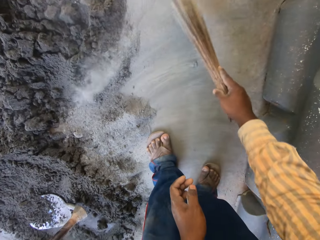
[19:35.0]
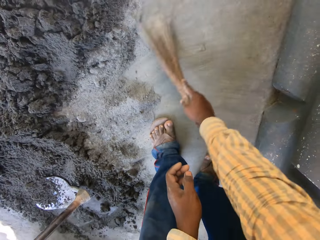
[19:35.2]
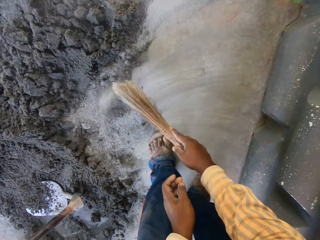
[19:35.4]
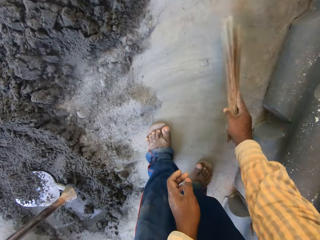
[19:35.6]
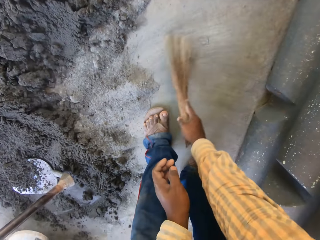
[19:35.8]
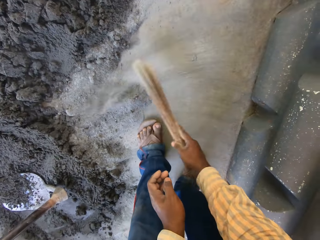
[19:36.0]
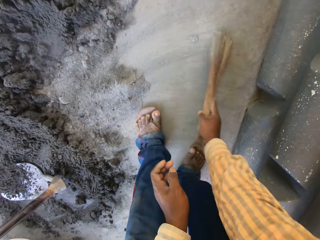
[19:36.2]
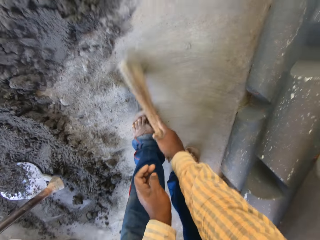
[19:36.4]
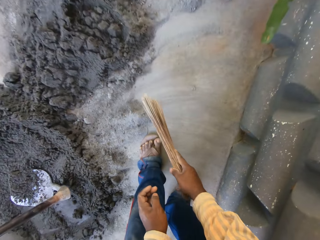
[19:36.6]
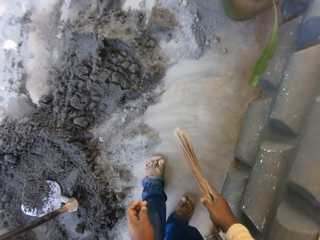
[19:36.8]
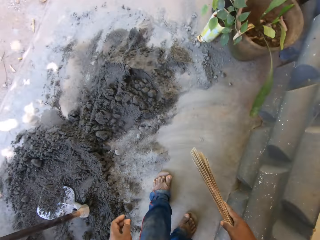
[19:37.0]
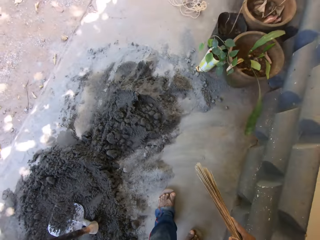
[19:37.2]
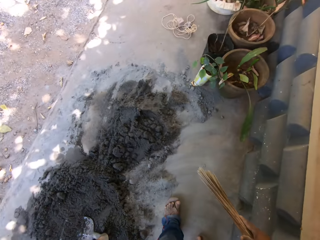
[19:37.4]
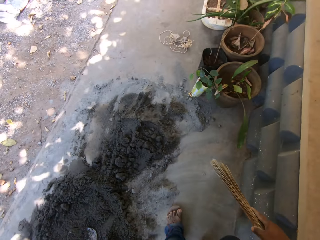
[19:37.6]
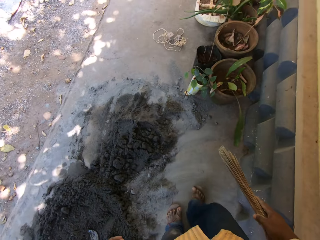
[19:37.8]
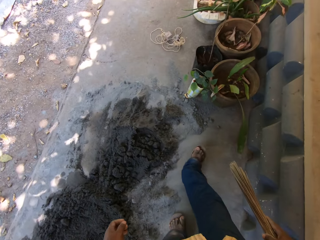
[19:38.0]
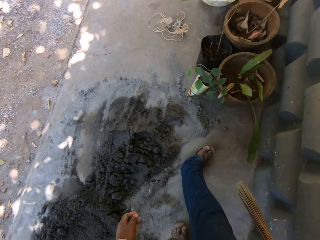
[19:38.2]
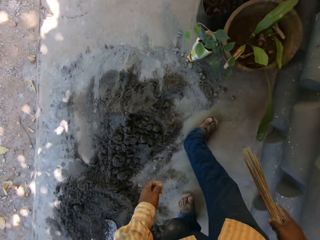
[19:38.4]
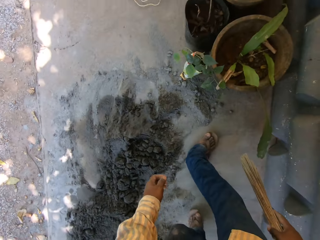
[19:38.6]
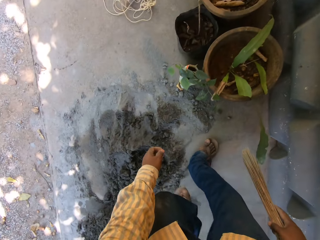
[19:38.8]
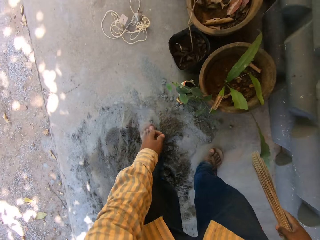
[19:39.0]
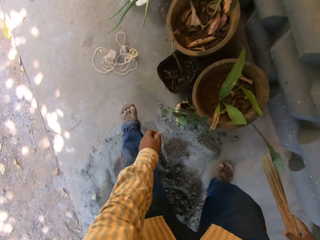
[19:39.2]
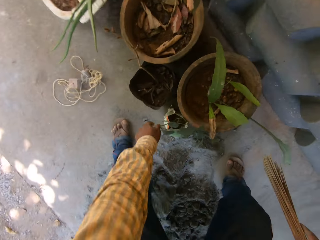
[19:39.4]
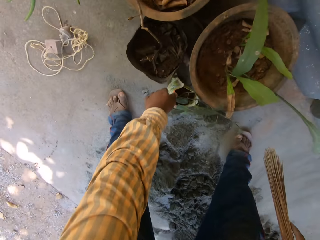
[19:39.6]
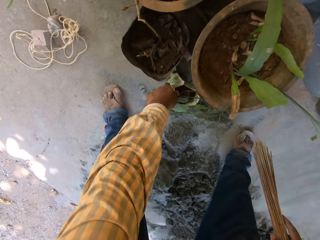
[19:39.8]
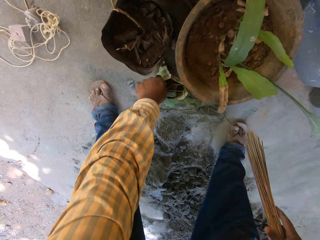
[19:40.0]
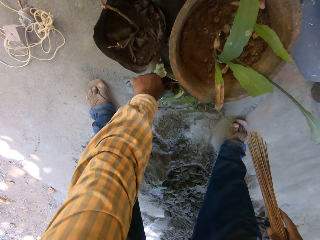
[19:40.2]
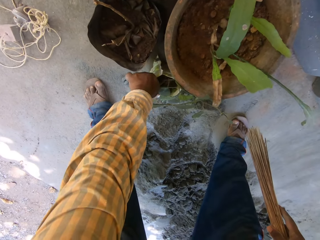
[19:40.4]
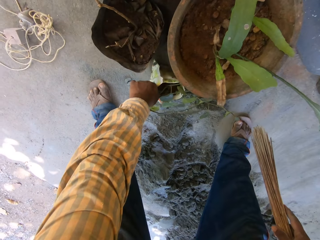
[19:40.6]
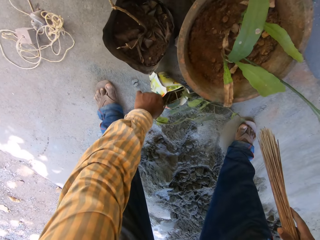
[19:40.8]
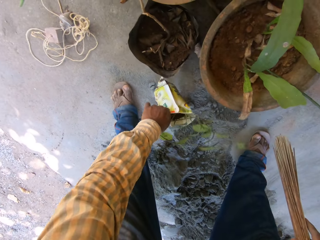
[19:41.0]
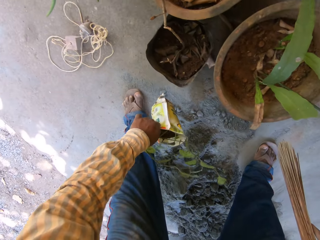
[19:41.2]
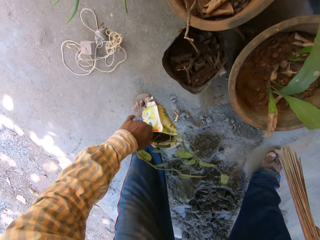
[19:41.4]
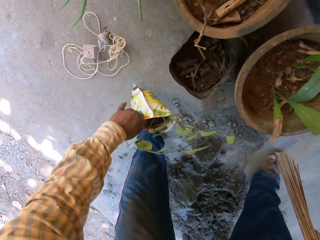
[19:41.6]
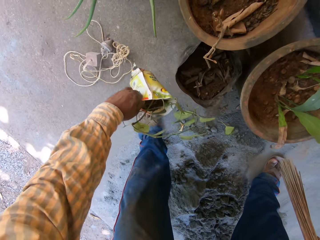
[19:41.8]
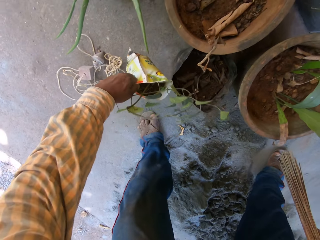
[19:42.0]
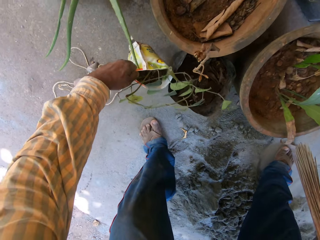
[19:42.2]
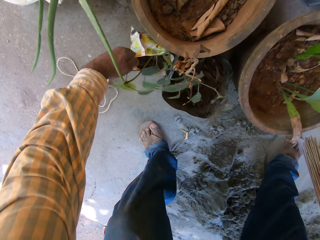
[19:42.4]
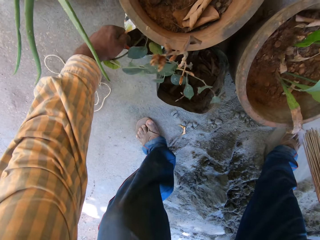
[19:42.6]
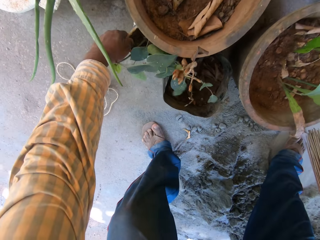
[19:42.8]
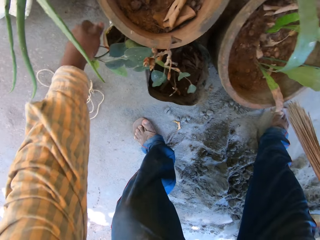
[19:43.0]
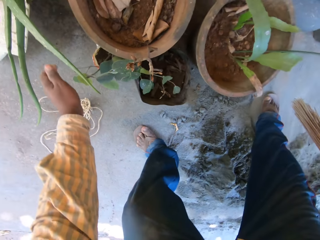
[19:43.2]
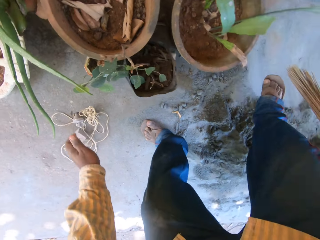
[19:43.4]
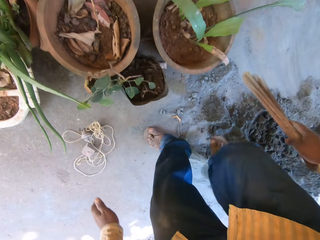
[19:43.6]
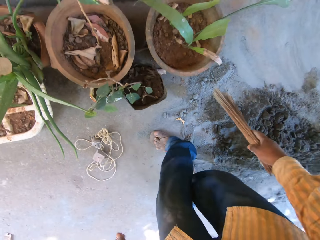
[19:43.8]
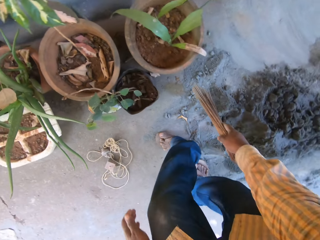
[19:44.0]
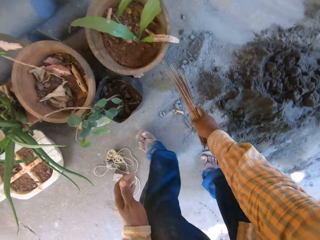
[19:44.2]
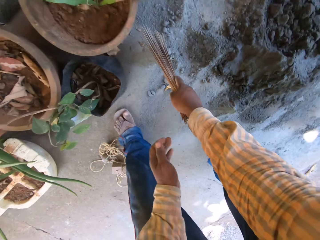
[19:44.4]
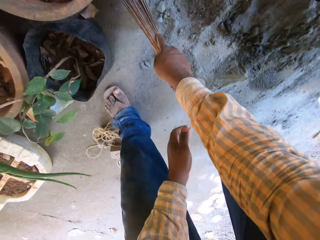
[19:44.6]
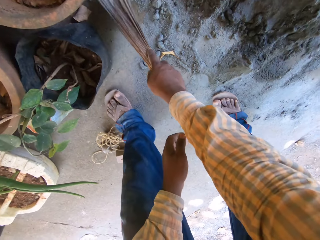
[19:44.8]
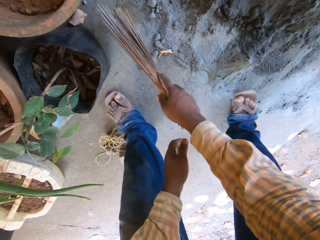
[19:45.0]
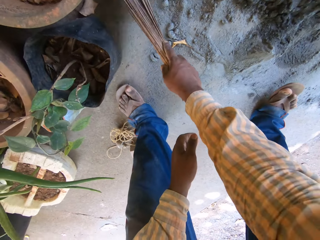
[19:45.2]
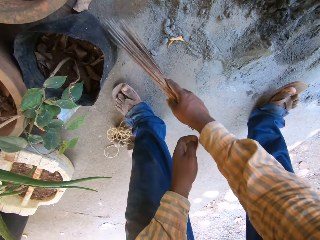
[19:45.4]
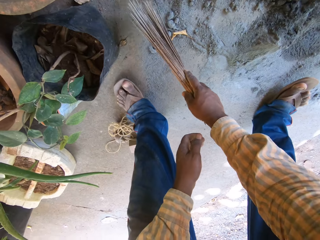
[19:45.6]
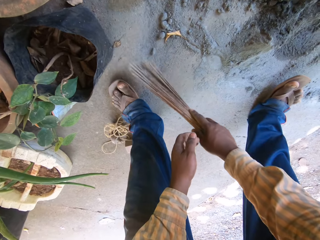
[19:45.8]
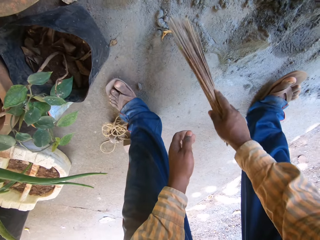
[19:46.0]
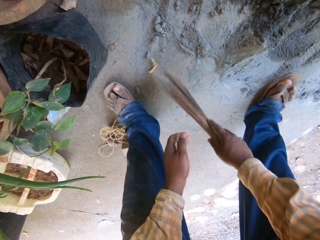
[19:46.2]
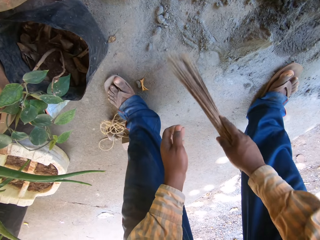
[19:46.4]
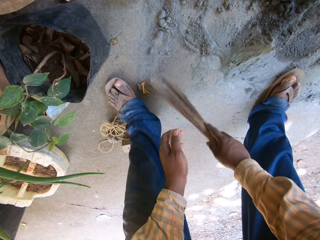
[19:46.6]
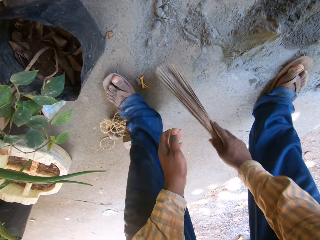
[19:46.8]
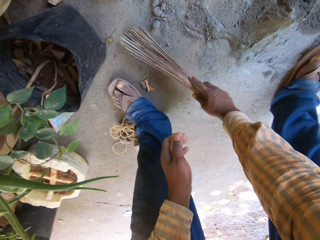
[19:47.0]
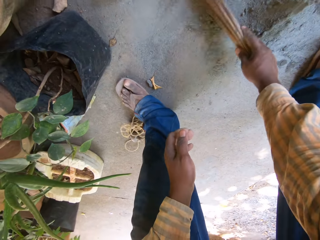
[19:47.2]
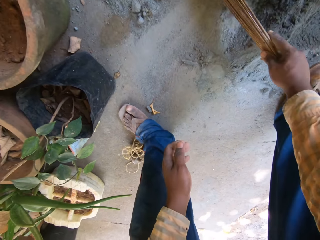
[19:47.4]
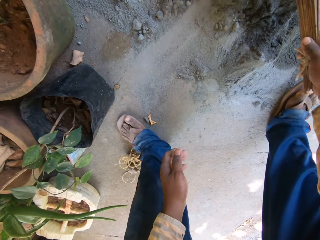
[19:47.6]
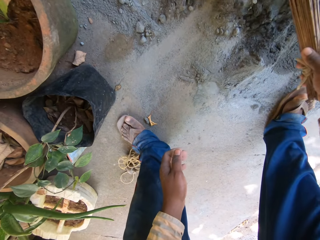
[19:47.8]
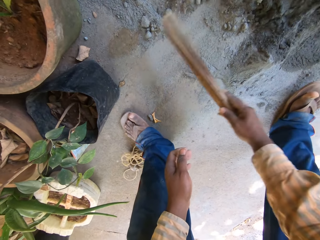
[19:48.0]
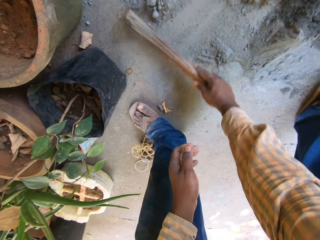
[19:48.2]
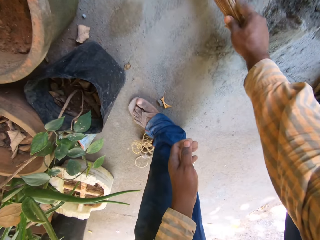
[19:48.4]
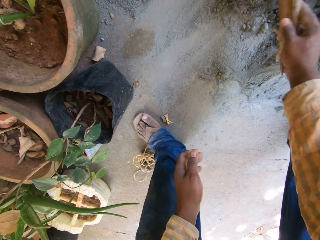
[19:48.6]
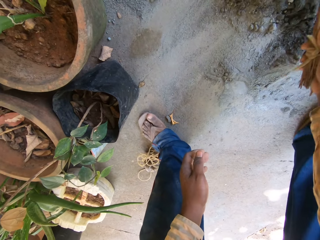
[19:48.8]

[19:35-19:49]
The camera wearer walks on the ground. He moves a flower vase on the floor with his left hand. He sweeps the mortar on the floor with the broom in his right hand.

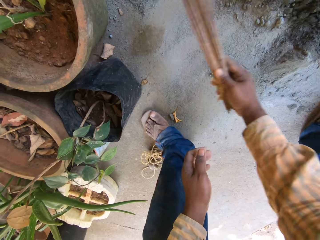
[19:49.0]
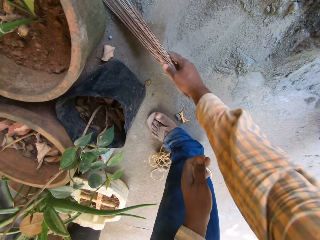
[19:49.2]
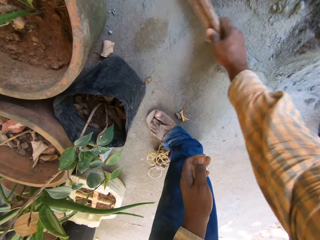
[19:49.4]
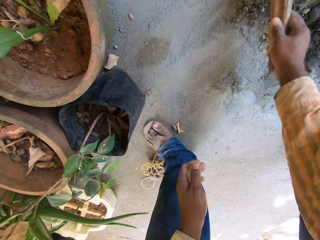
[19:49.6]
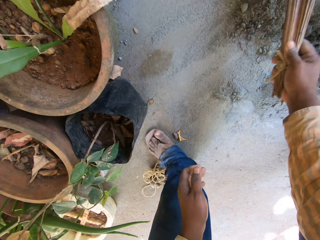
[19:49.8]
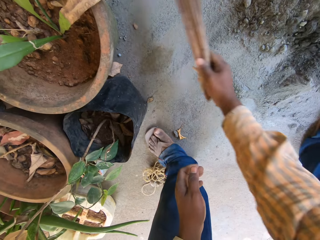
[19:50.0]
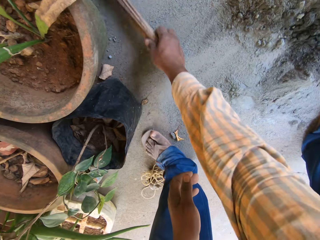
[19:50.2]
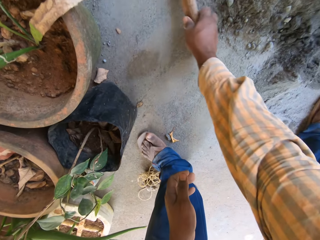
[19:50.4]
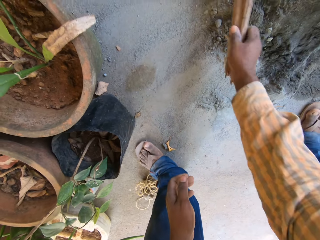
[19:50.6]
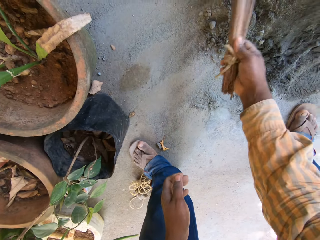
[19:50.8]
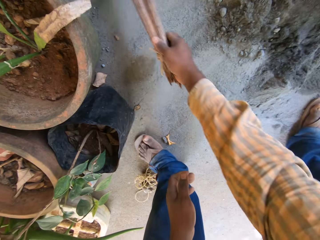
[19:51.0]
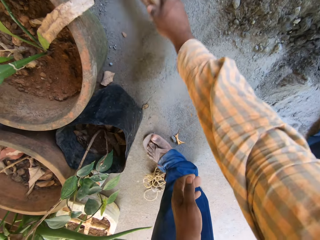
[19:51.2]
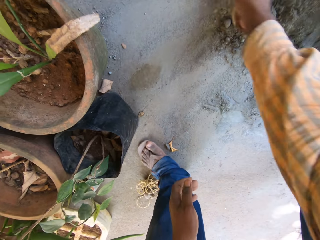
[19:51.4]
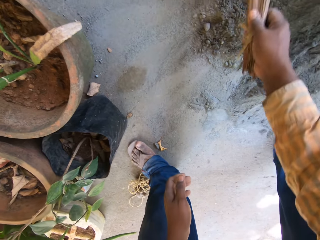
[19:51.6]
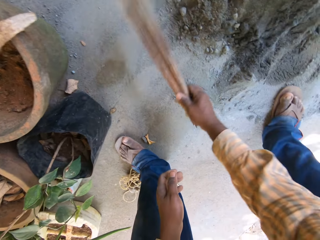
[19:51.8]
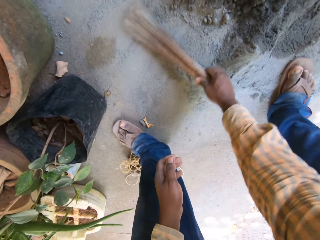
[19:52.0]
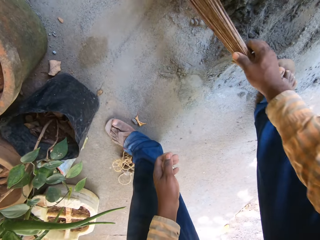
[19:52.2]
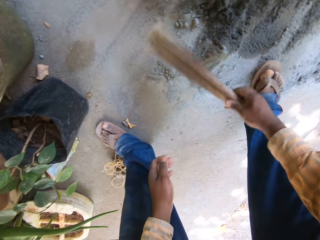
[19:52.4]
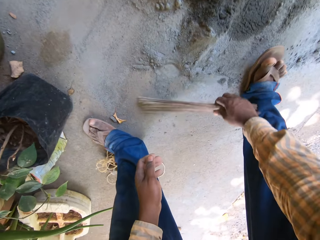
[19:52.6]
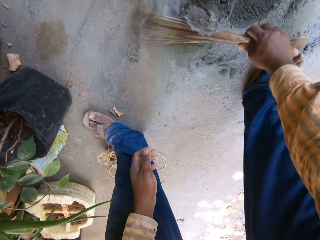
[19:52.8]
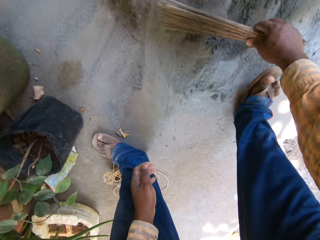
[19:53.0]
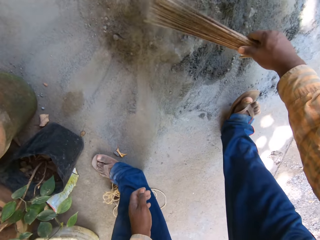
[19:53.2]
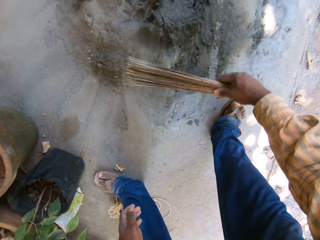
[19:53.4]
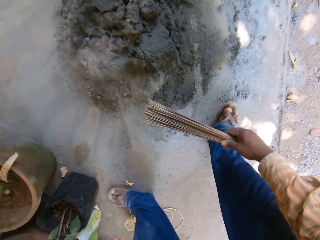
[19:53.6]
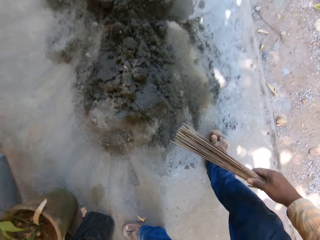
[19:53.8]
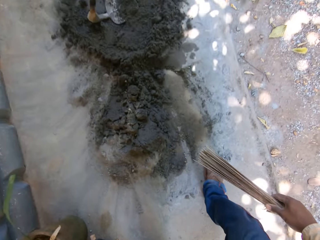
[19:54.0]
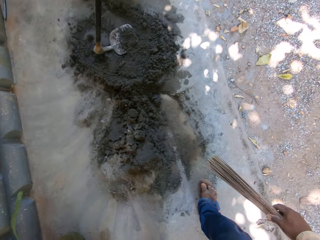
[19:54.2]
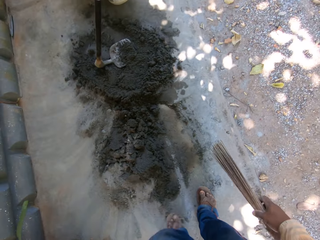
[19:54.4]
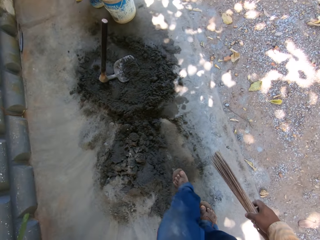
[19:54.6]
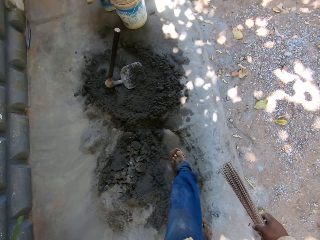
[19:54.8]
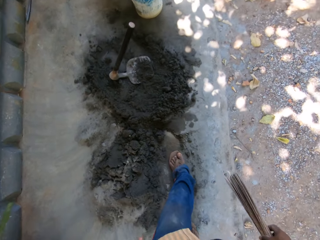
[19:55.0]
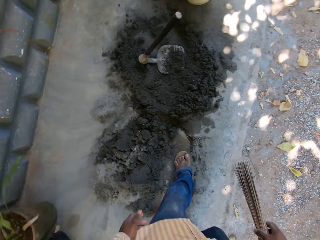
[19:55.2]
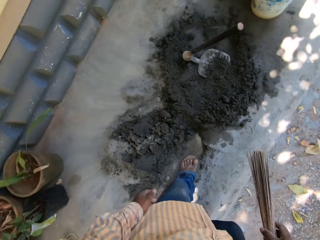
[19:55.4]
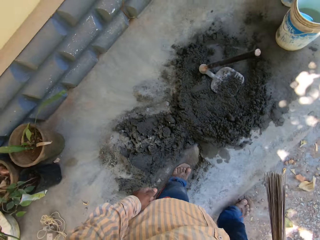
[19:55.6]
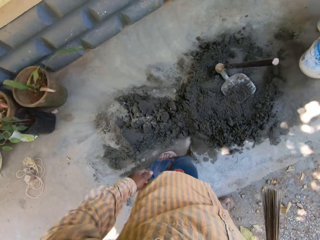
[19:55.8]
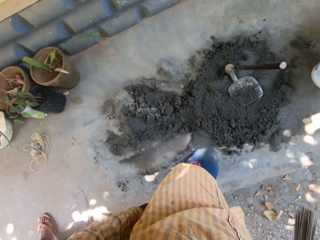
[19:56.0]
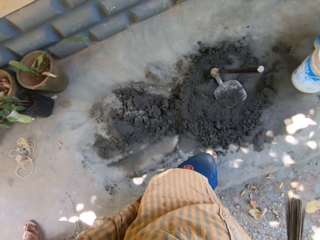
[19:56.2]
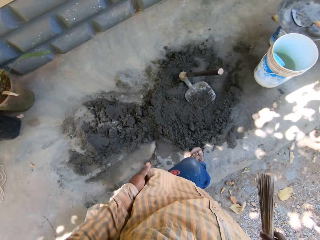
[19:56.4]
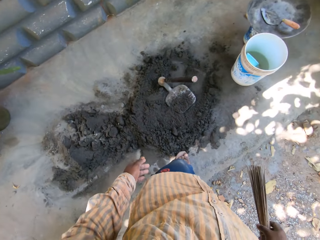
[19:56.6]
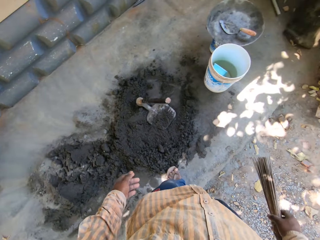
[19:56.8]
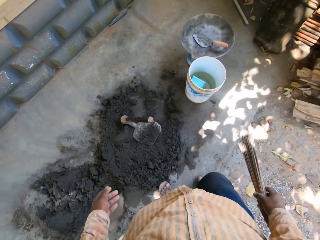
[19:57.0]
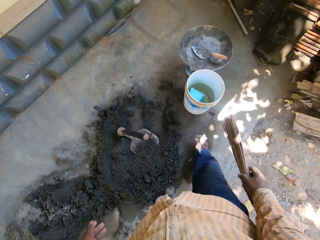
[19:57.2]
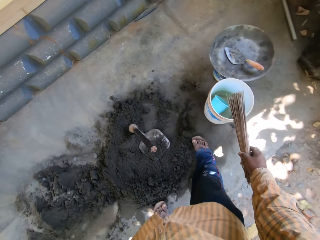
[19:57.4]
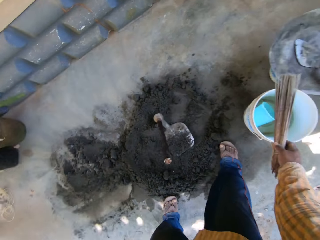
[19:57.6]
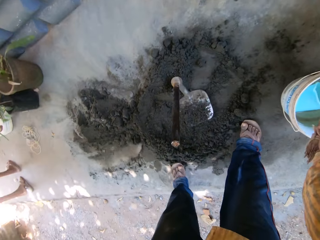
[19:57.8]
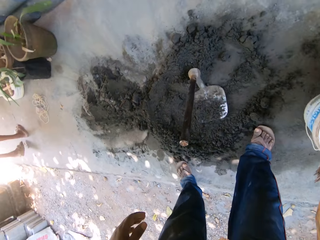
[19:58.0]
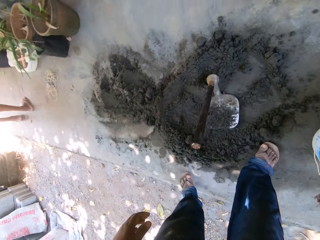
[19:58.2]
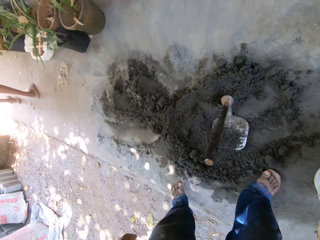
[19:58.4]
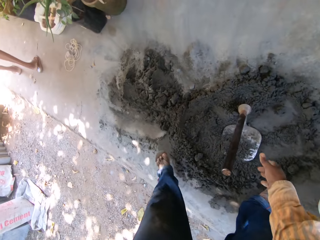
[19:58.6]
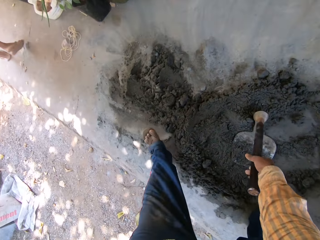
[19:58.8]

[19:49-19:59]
The camera wearer walks on the ground. He drops the broom in his right hand on a bucket of water.
